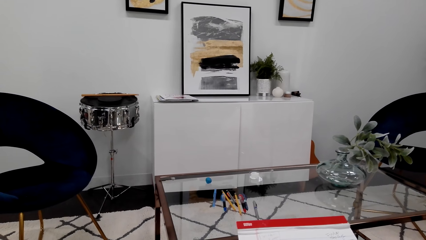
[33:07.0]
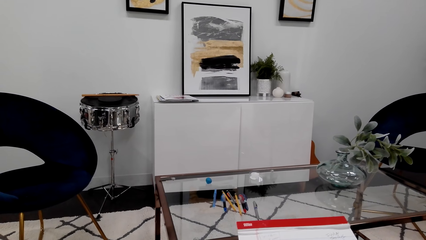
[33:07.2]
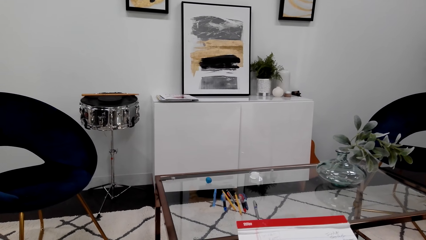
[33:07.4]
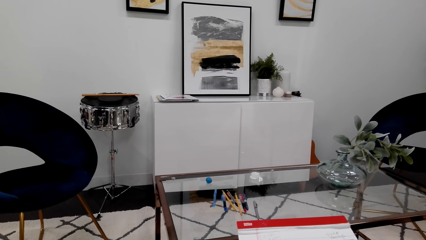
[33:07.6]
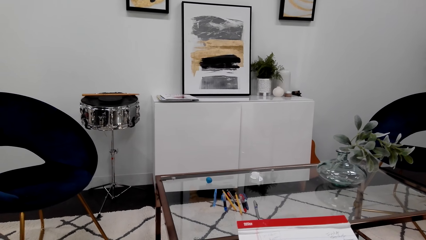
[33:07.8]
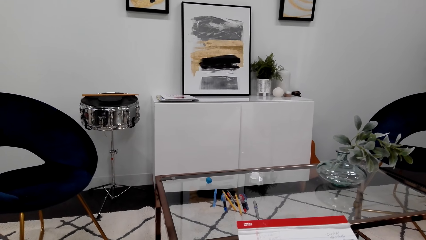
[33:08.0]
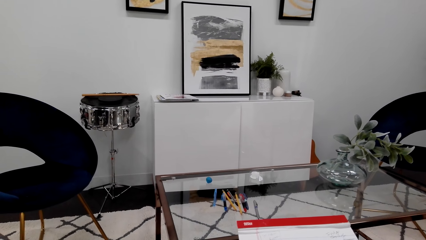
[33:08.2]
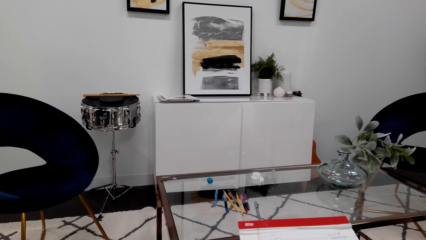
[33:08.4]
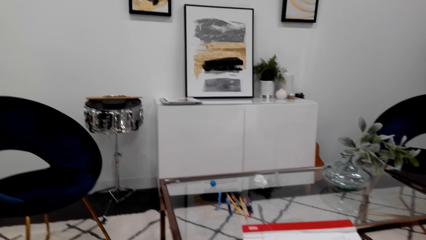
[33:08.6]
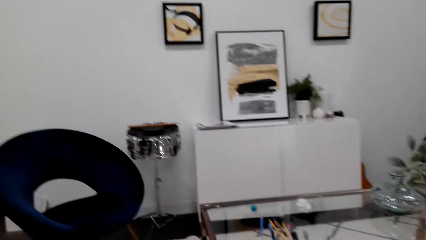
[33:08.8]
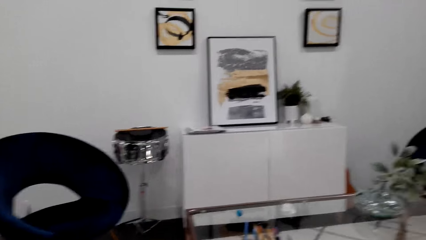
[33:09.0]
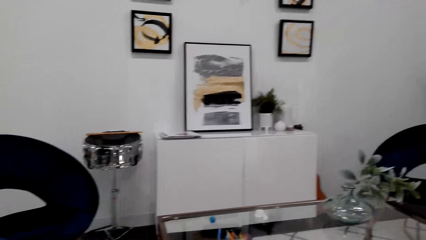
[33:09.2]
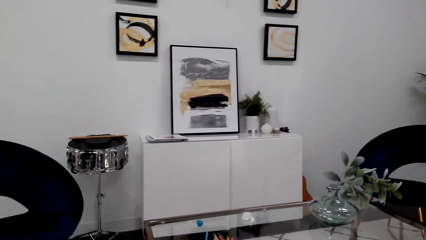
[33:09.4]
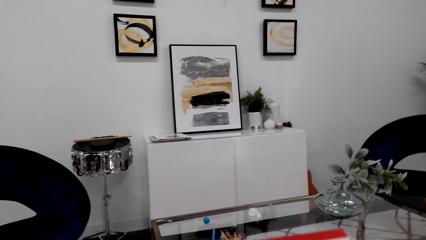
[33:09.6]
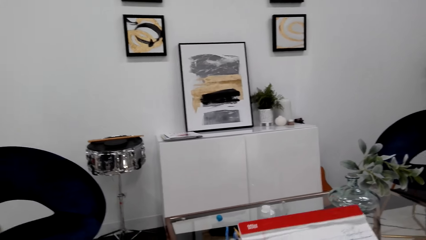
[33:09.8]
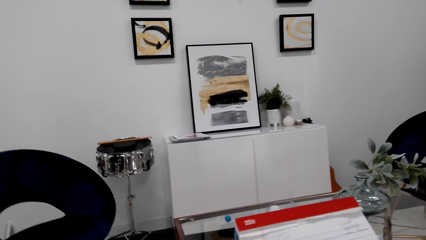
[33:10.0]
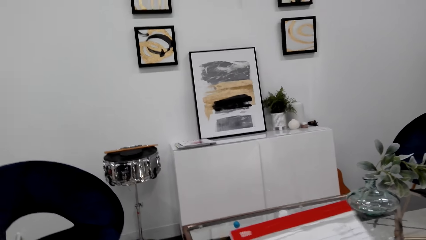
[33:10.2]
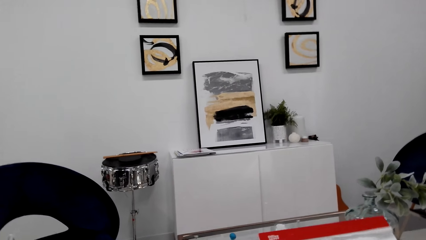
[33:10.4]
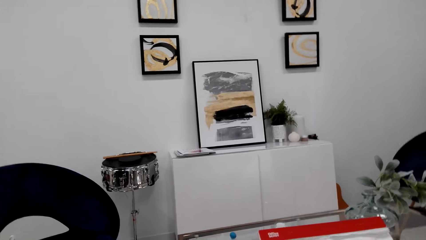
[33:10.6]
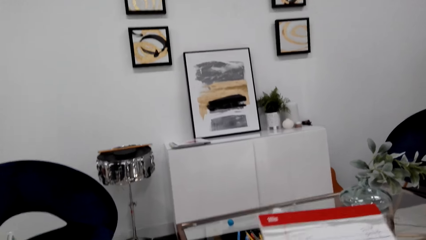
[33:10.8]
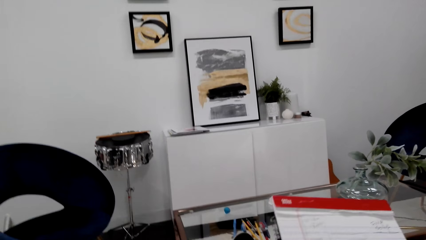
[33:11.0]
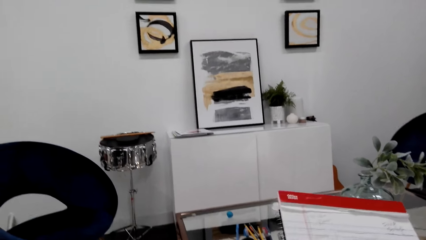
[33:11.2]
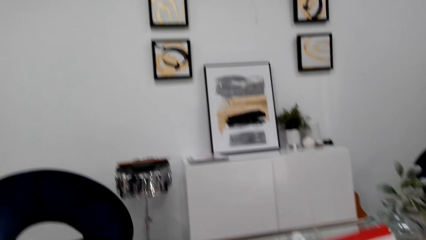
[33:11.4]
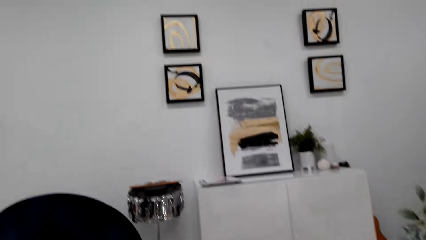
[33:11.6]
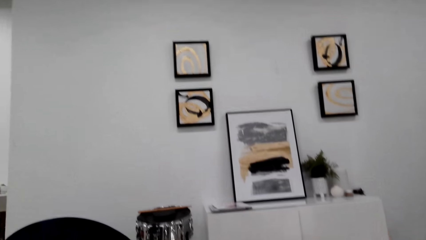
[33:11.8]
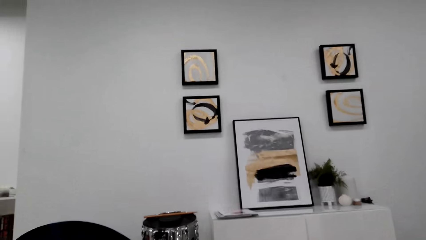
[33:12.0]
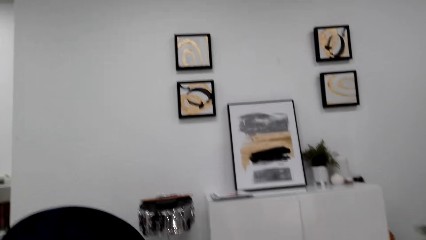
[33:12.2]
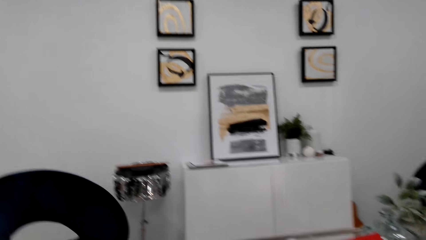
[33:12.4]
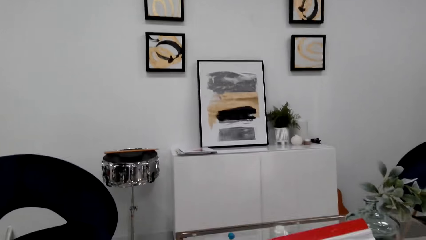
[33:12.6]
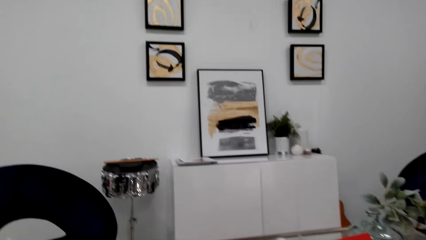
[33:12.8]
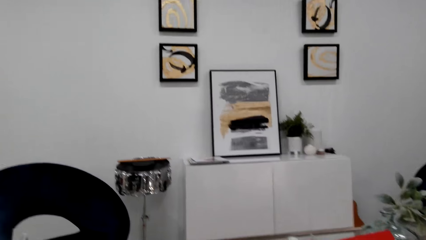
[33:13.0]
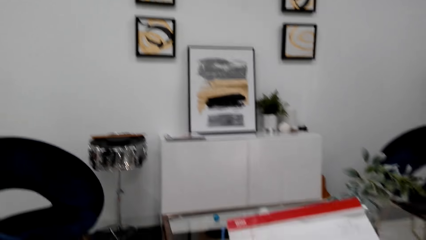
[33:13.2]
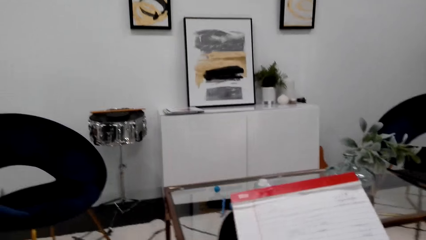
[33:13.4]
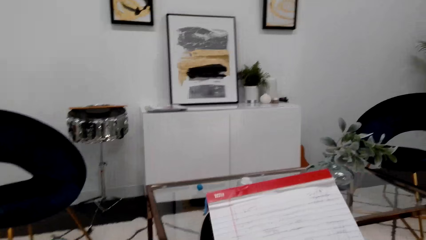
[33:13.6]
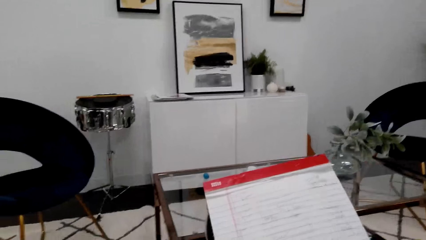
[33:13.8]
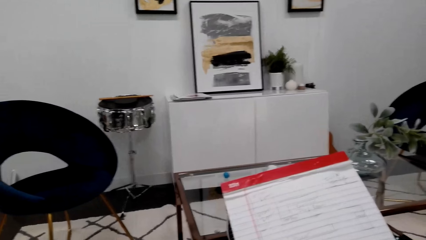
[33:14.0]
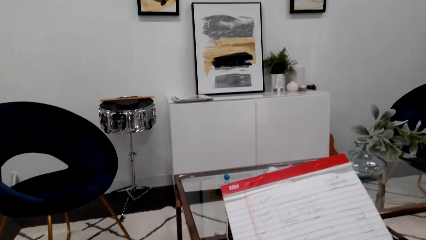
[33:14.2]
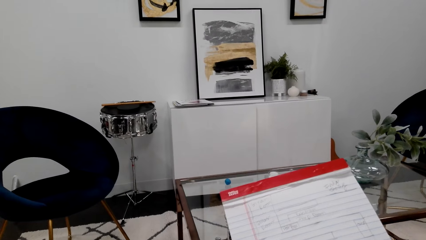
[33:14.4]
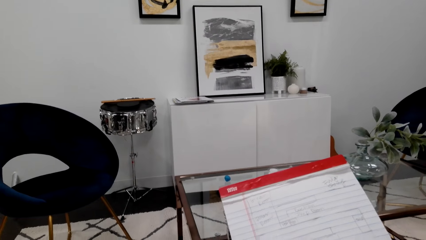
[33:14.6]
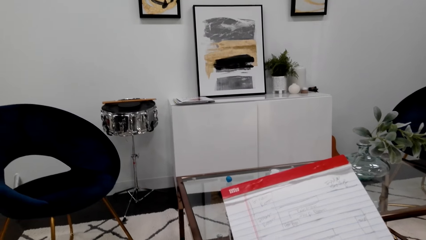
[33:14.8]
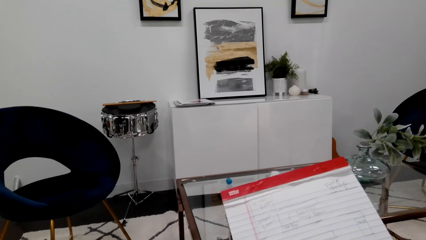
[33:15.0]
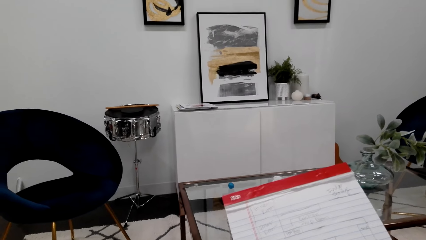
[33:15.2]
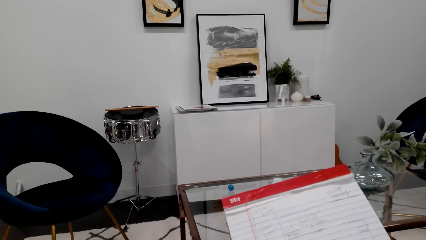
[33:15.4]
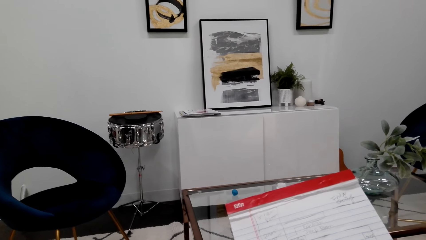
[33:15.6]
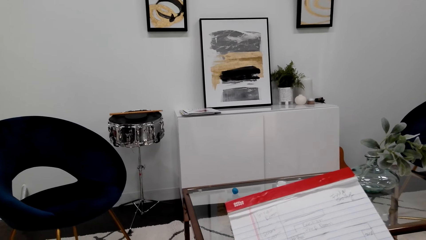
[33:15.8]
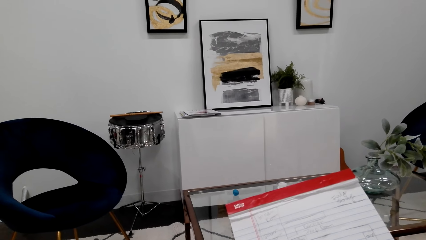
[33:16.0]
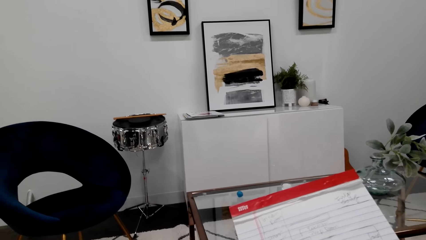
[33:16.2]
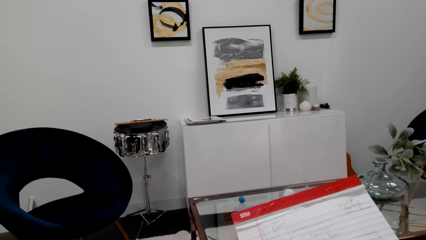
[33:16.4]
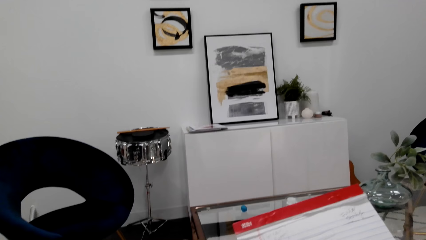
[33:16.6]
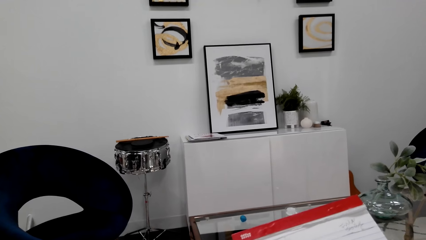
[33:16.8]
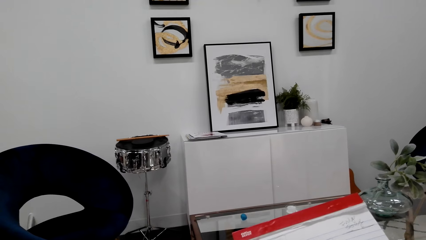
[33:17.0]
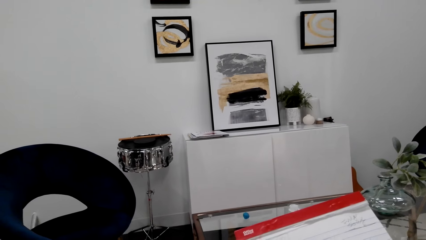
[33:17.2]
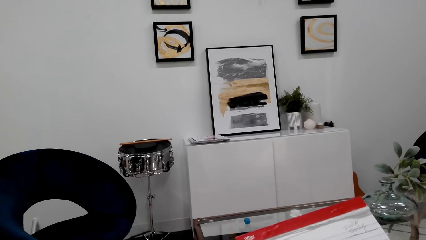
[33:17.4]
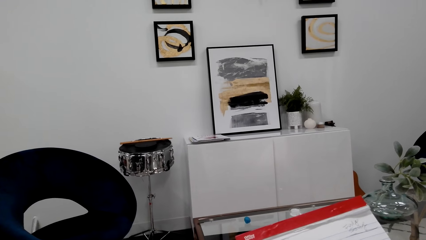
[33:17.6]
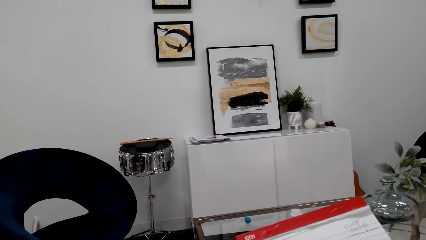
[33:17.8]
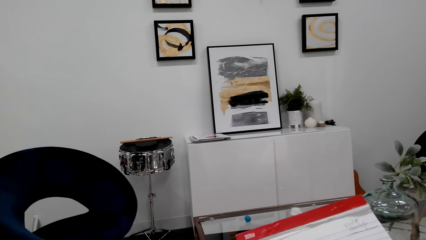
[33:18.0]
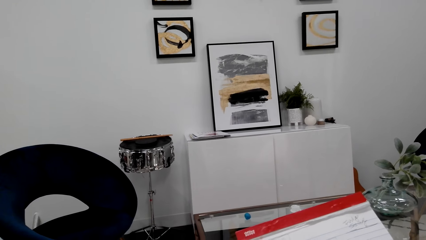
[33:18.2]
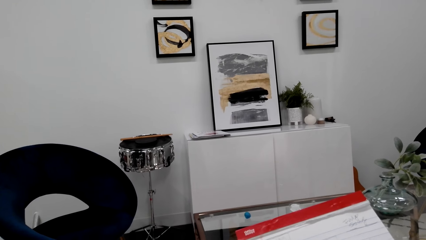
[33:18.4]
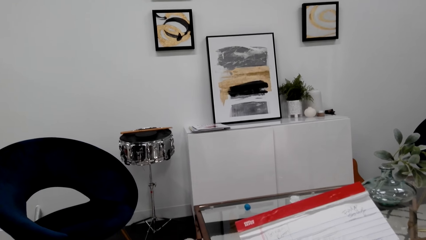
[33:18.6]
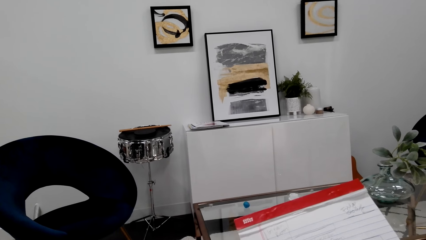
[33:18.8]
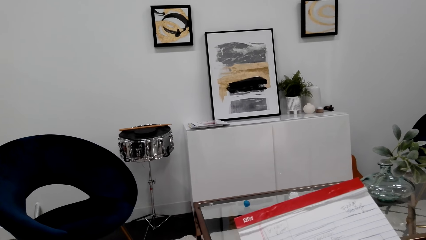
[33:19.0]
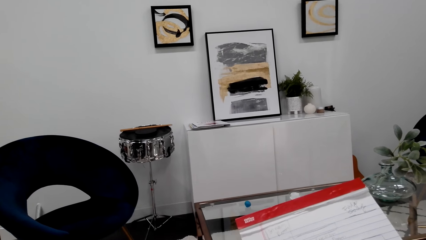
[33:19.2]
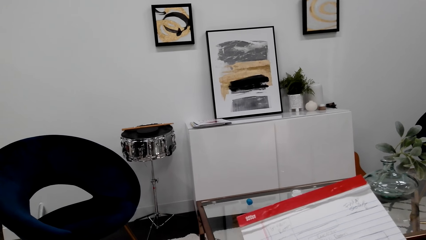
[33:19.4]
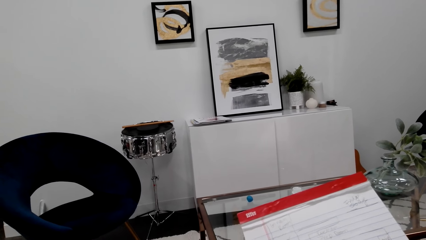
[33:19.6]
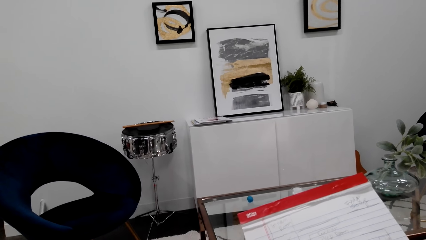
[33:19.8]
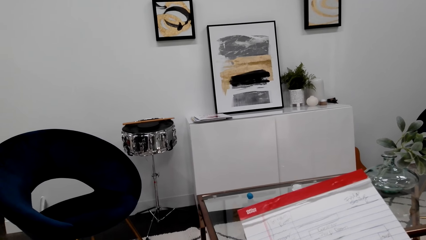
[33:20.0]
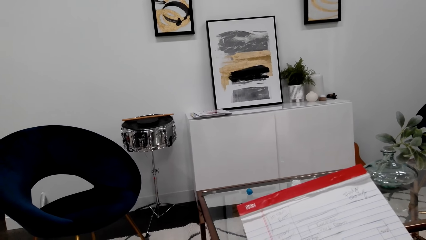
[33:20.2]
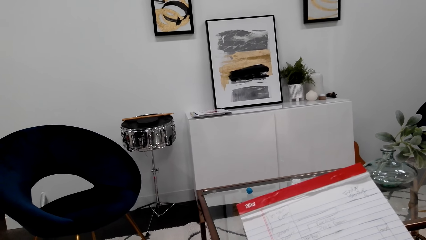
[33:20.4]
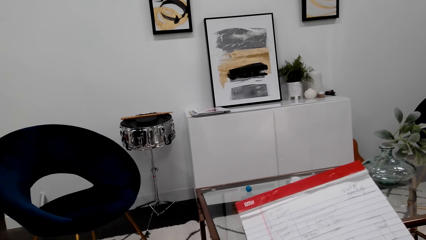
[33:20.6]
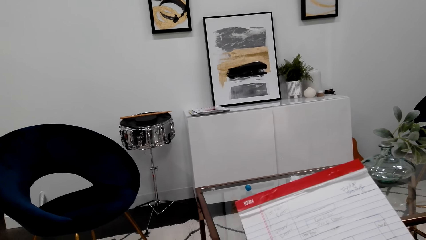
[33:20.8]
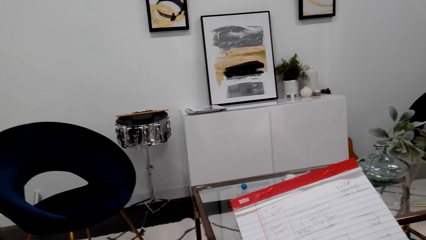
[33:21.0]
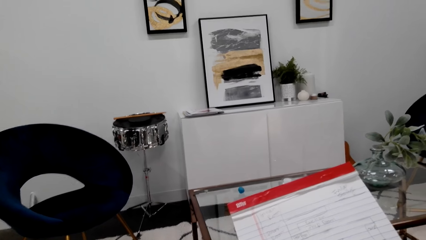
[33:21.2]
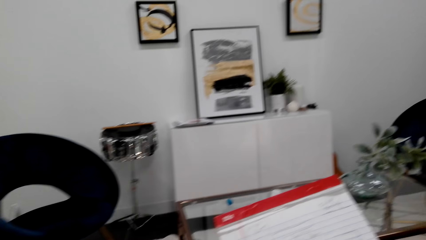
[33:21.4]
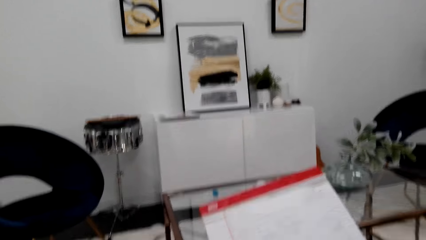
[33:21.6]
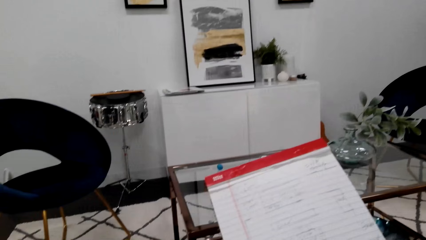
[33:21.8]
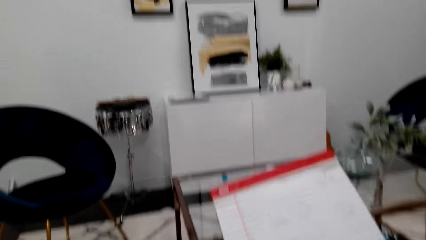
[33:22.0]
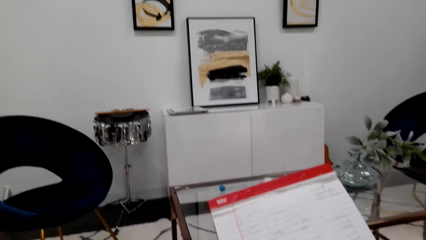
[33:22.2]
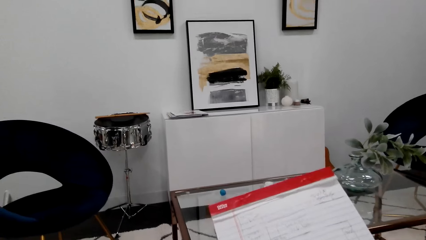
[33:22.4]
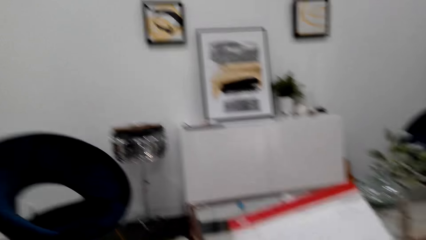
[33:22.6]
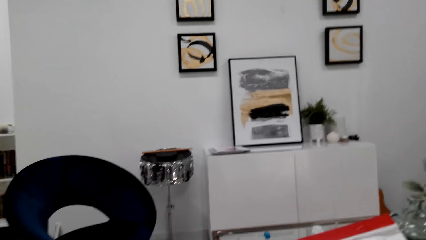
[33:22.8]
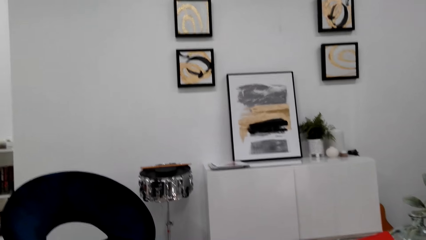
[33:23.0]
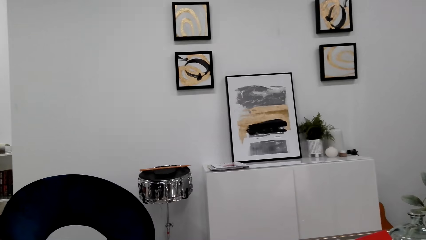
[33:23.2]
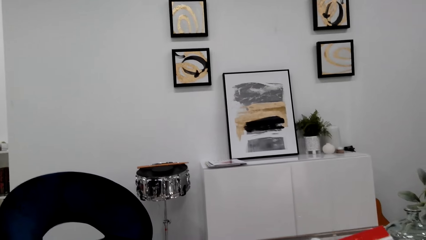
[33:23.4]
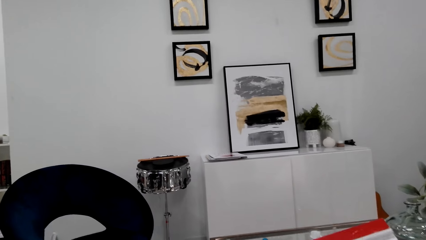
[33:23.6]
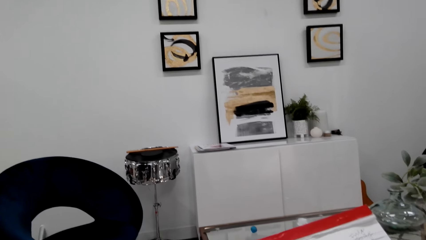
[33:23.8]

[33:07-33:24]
The camera wearer converses. They hold the book. They converse. They look at the book. They converse.
